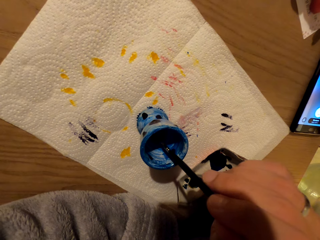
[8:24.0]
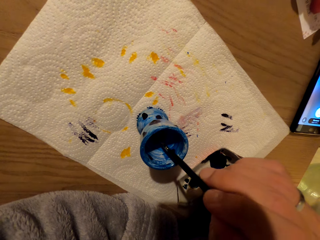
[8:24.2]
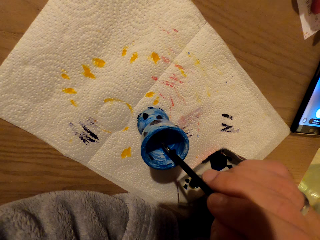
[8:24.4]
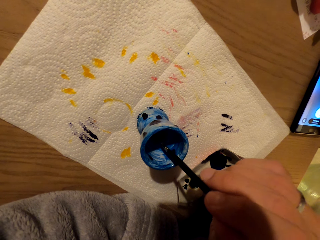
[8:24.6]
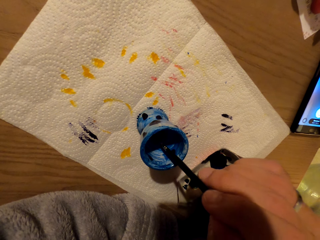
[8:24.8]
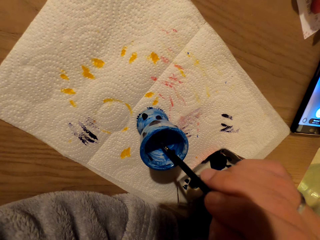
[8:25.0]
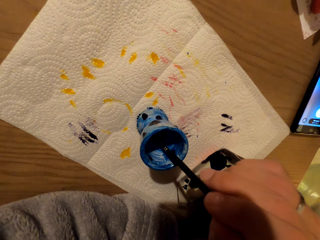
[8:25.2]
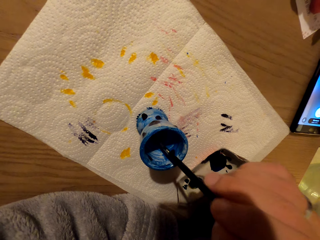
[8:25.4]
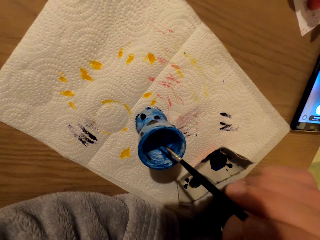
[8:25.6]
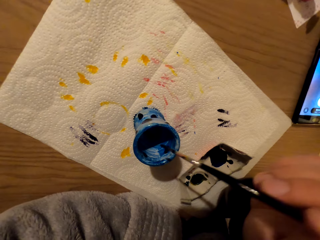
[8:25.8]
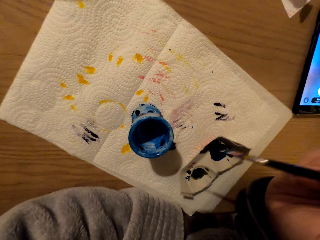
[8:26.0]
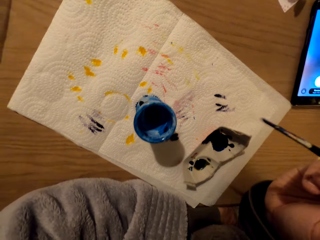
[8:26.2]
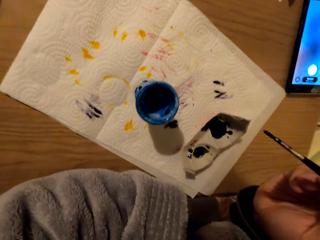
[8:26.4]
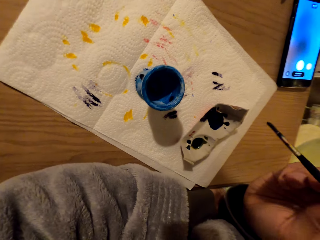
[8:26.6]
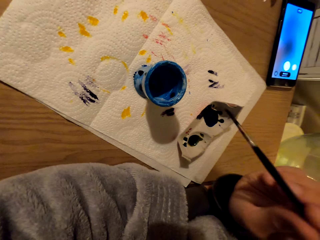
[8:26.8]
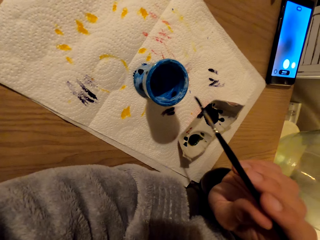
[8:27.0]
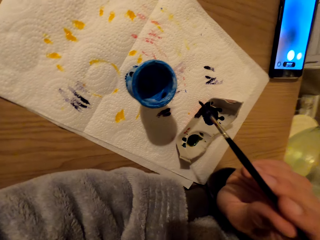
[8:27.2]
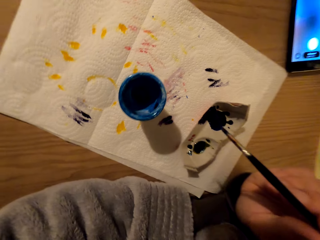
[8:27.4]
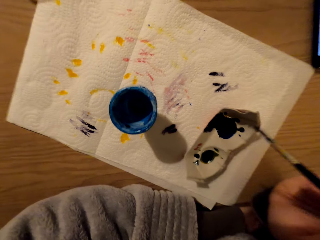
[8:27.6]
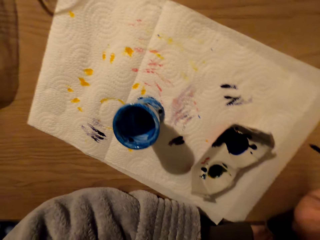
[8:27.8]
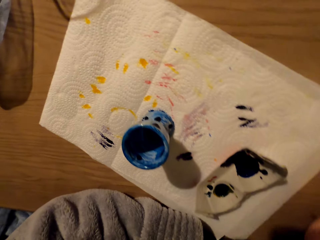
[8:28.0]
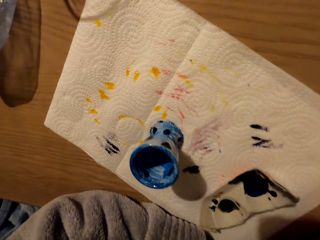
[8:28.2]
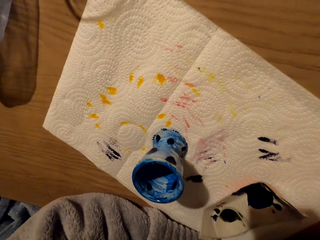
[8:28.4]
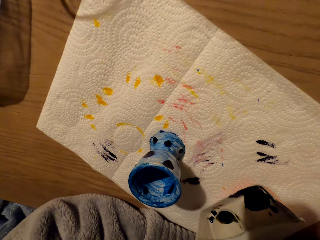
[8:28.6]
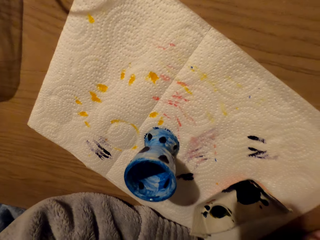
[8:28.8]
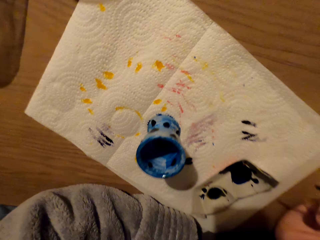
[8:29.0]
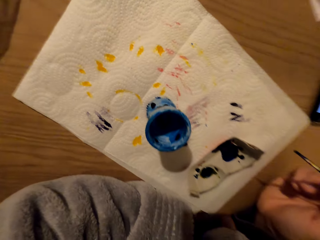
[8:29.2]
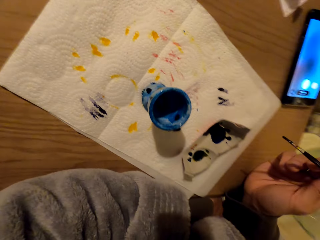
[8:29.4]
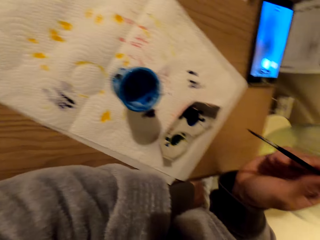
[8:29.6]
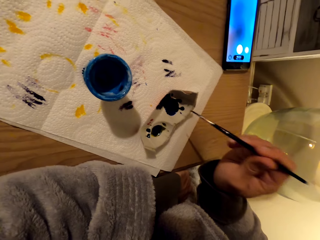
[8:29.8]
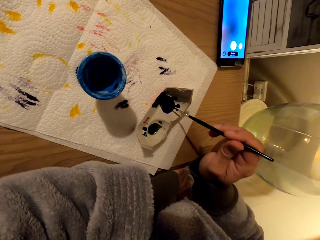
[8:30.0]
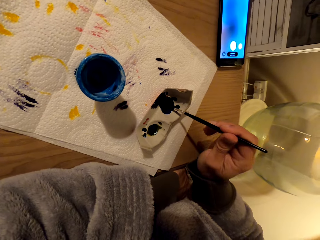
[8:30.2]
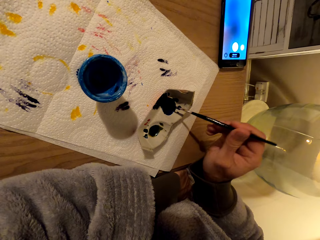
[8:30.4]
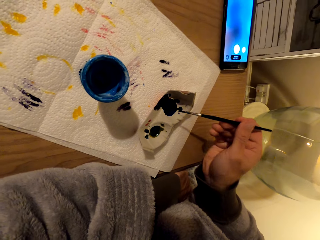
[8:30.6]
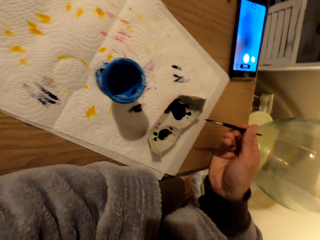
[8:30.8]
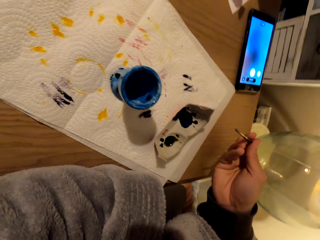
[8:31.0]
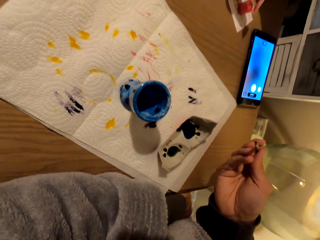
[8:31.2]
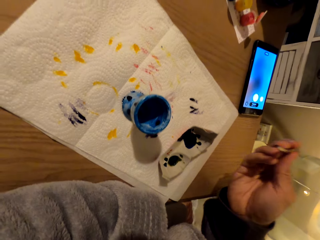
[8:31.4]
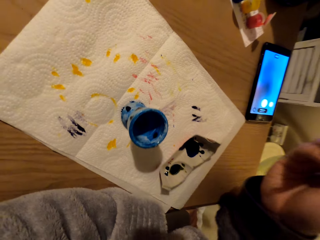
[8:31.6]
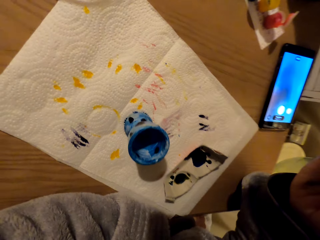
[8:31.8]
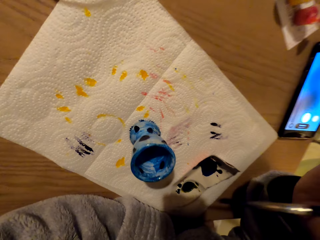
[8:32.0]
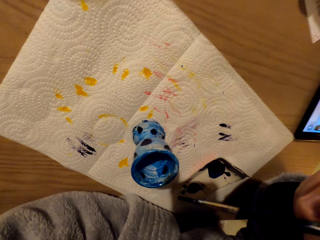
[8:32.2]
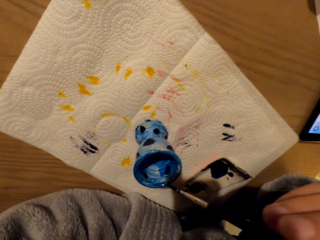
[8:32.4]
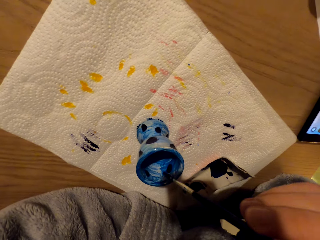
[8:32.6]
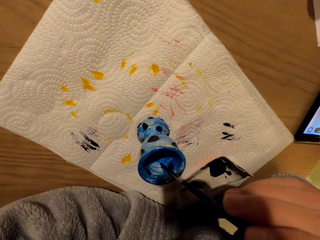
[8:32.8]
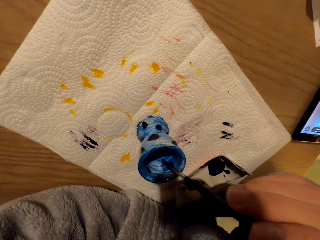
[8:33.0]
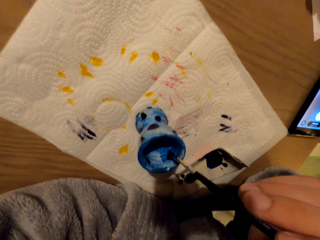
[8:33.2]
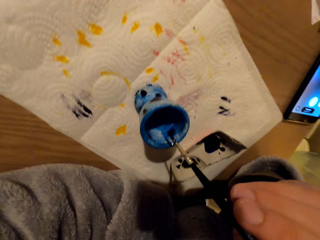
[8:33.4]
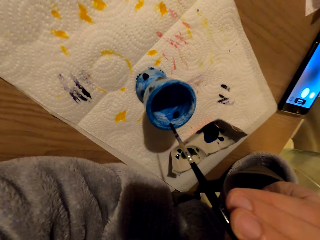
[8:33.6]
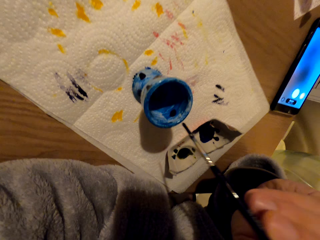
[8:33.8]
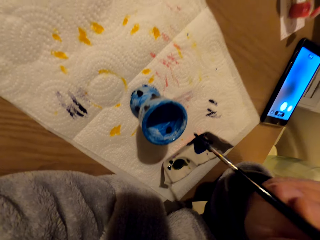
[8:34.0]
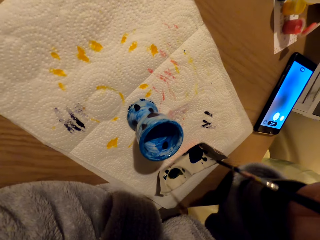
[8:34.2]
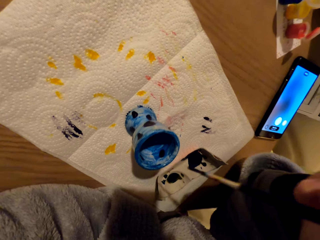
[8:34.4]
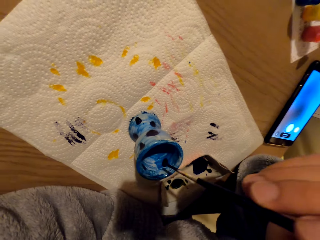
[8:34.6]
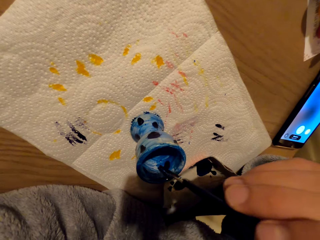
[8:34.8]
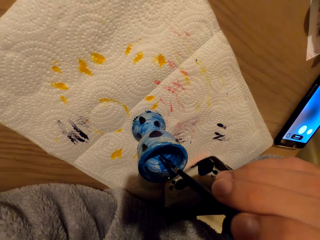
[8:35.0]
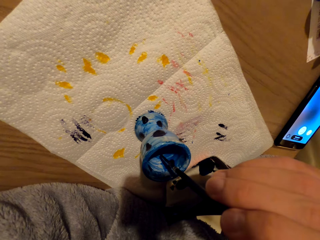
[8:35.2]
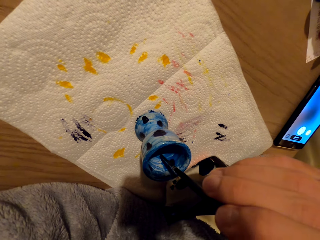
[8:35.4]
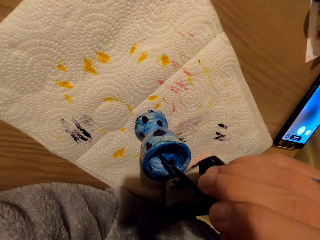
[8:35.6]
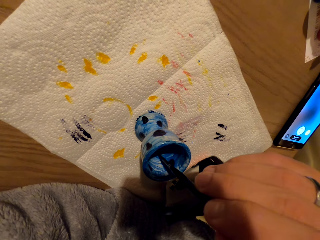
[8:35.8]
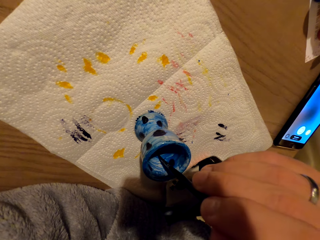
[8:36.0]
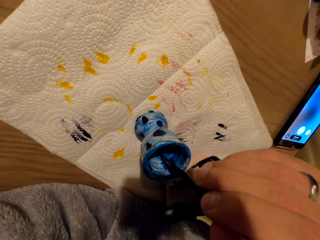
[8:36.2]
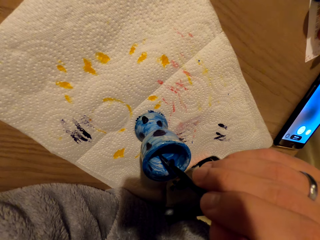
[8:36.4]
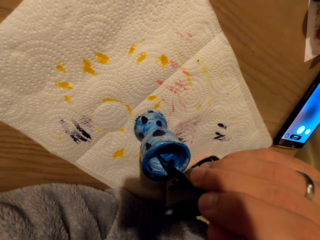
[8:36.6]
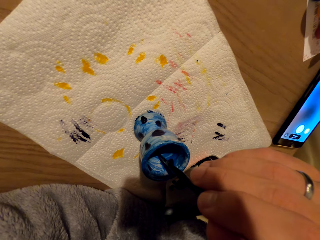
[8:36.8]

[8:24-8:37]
The camera wearer looks at the pot. They immerse the brush in paint, touch the color, and paint the pot.

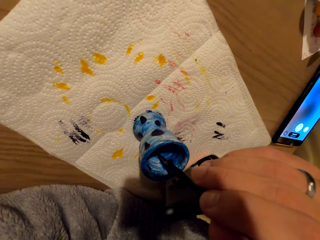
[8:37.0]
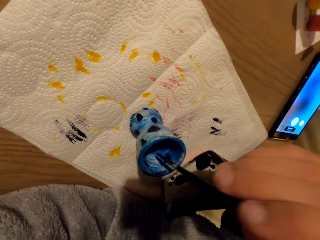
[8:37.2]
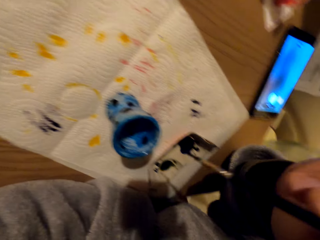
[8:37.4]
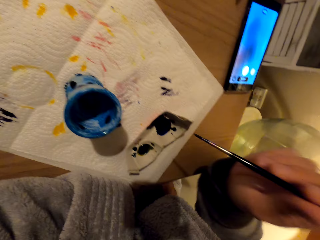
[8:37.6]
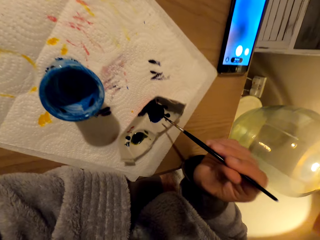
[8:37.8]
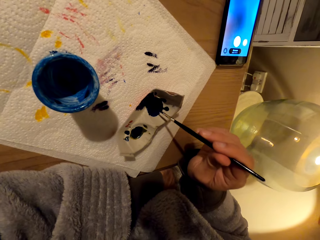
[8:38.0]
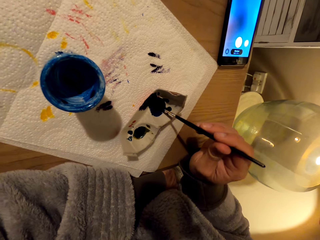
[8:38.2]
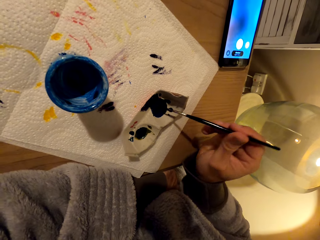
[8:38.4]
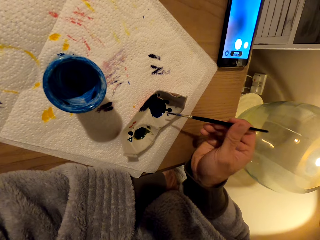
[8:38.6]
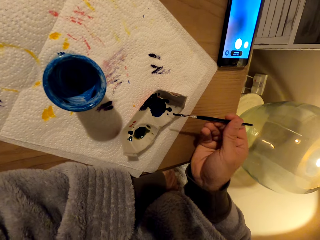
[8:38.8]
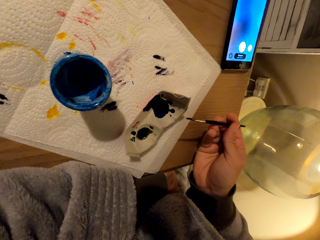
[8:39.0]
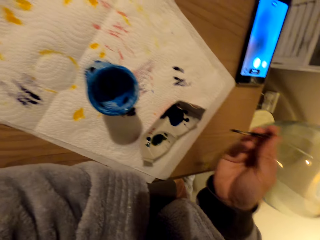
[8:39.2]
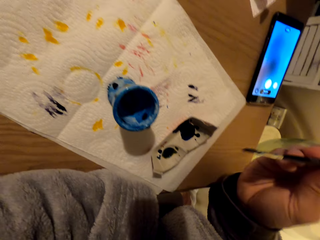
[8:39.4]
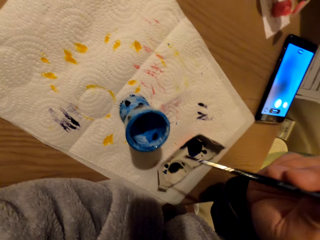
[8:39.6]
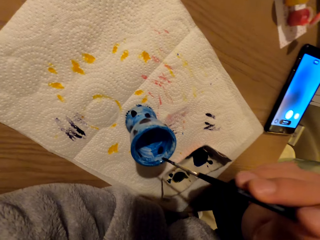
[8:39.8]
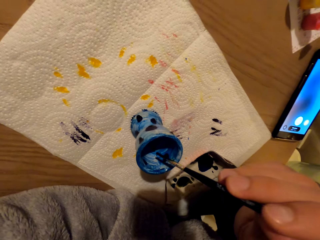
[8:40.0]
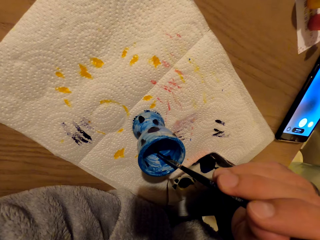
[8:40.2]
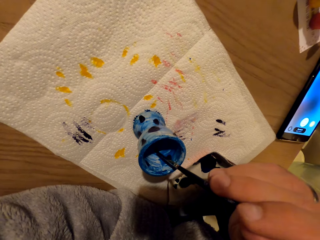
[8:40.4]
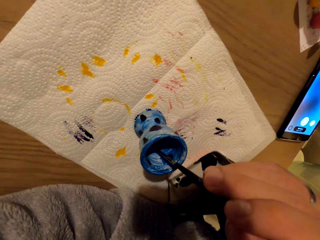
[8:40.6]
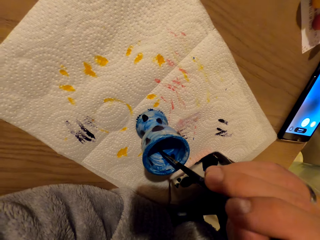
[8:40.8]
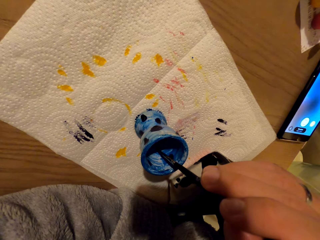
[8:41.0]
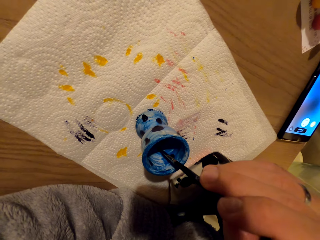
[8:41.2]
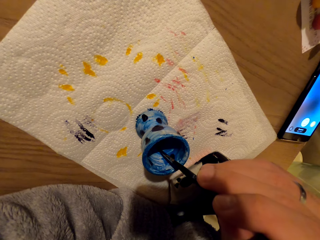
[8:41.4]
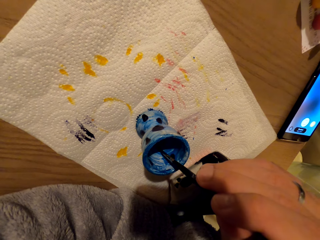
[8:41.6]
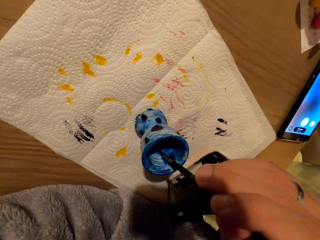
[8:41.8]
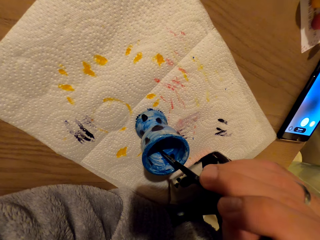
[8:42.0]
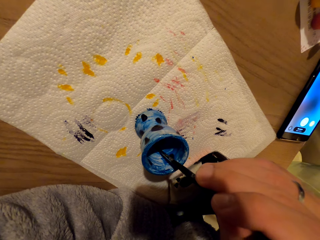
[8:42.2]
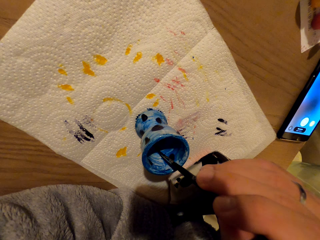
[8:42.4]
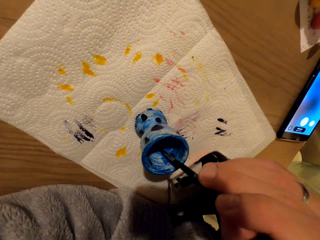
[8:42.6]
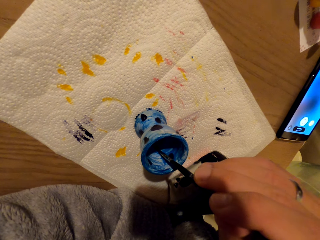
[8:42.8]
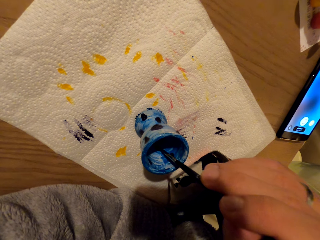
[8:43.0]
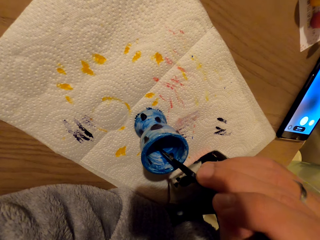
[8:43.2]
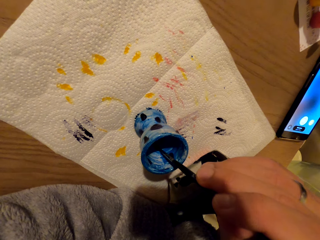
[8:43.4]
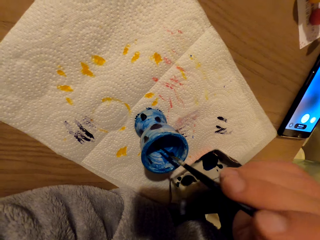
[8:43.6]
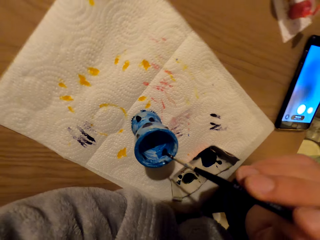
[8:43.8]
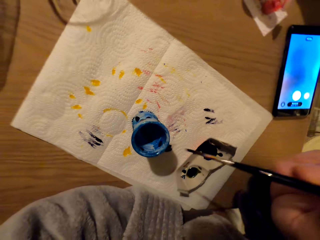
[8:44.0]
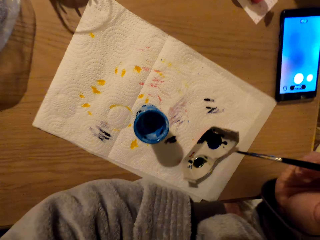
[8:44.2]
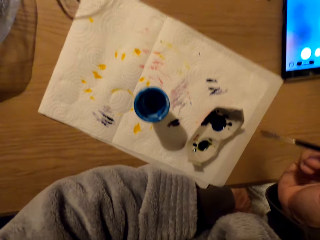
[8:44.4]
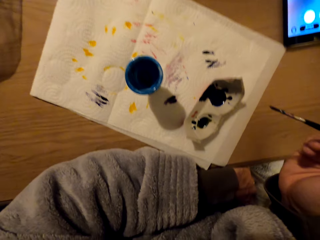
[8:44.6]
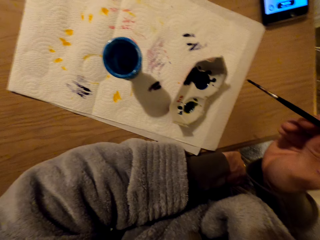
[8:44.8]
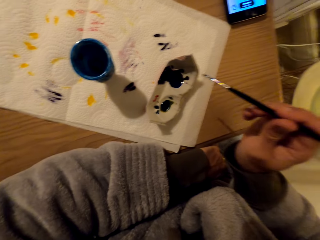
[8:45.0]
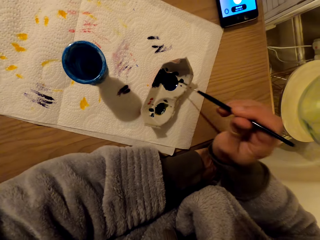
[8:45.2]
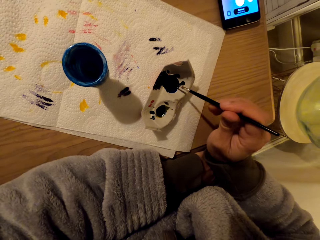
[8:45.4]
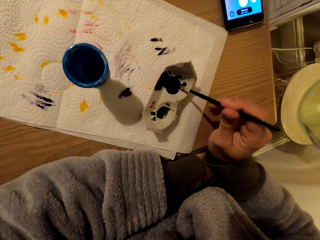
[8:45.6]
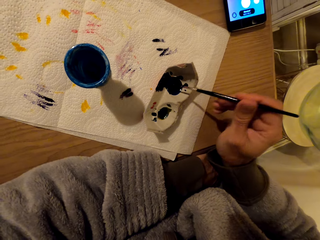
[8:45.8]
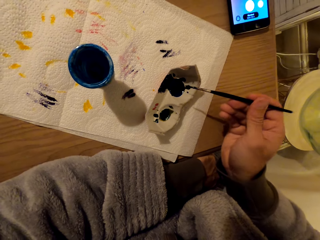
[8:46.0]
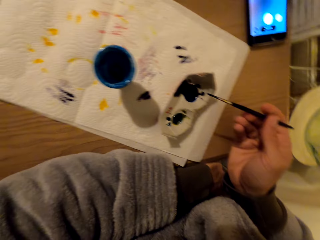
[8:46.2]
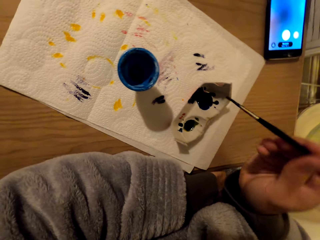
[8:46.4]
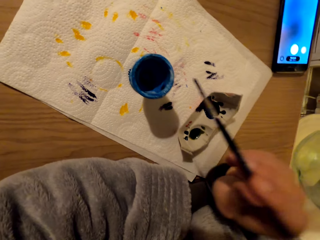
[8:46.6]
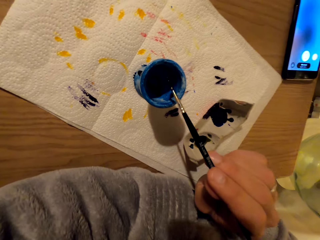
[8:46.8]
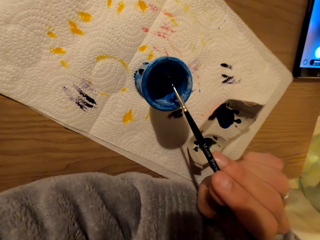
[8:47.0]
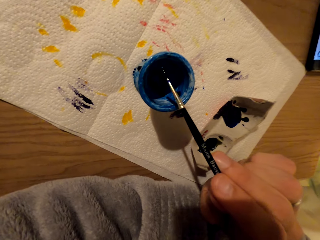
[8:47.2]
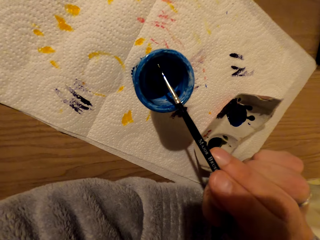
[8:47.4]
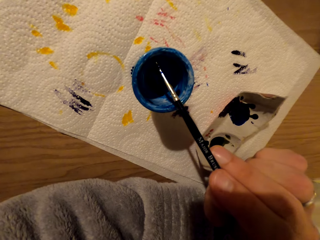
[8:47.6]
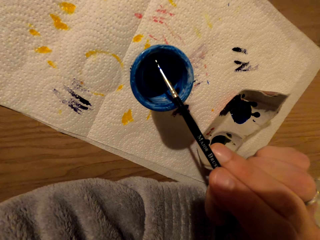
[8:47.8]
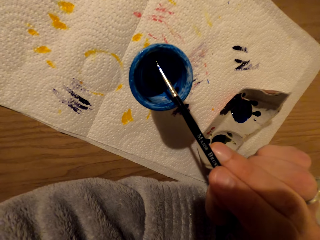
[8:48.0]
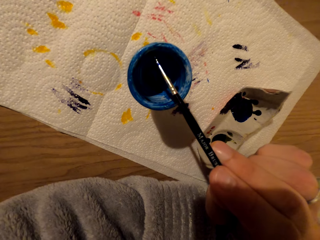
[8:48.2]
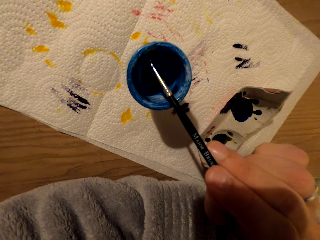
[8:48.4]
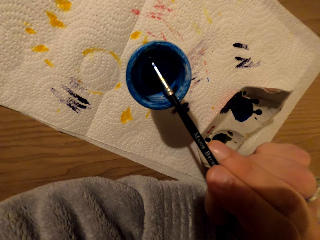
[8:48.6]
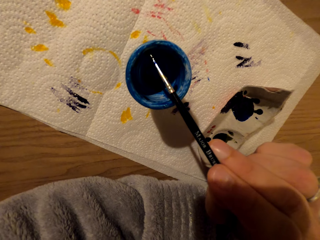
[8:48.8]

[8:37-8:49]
The camera wearer dips the brush in paint. They touch the color and decorate the pot. They coat the brush with paint, touch the color, and paint the inside of the pot.
